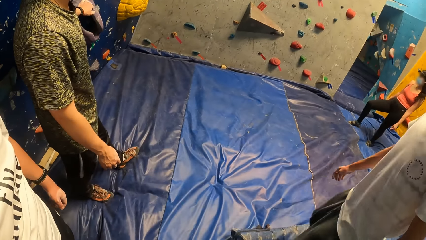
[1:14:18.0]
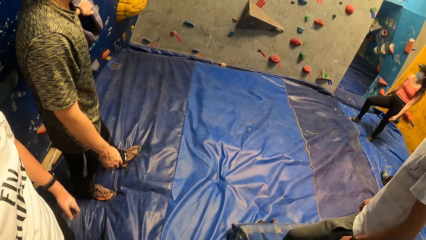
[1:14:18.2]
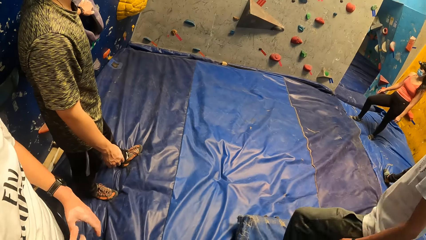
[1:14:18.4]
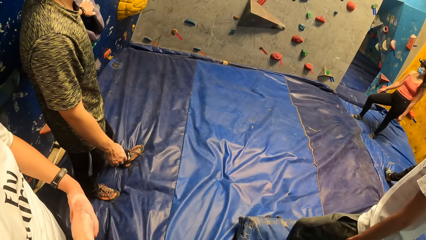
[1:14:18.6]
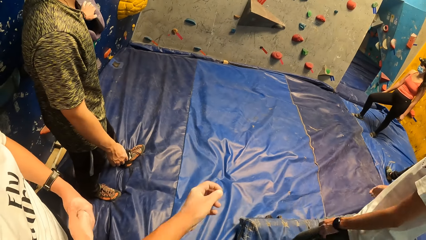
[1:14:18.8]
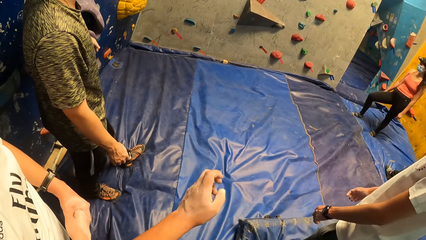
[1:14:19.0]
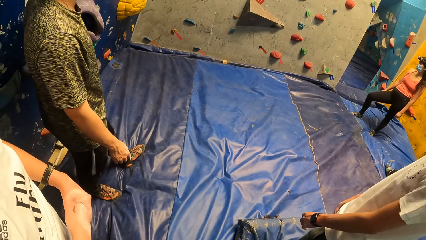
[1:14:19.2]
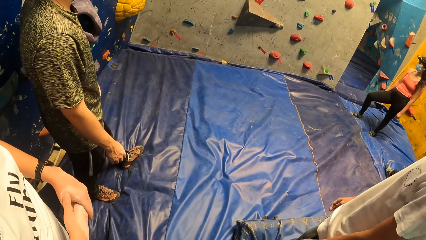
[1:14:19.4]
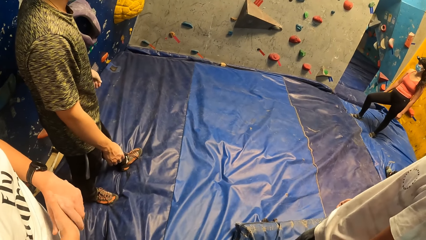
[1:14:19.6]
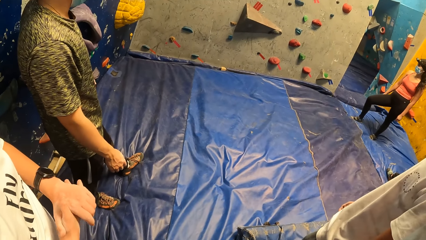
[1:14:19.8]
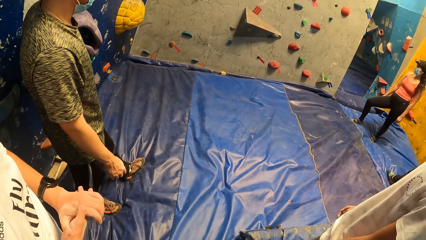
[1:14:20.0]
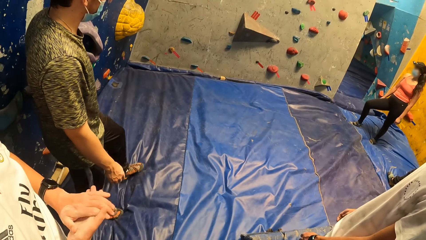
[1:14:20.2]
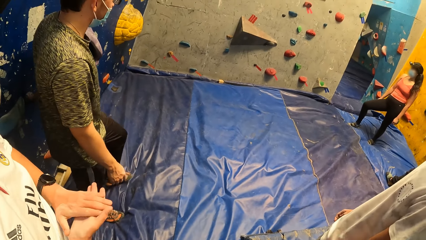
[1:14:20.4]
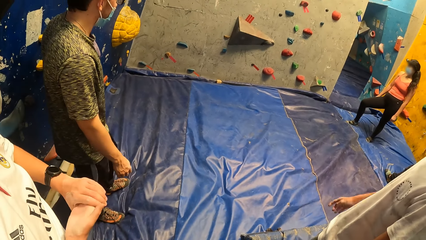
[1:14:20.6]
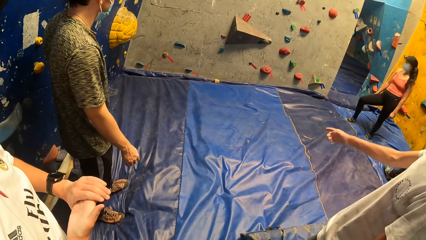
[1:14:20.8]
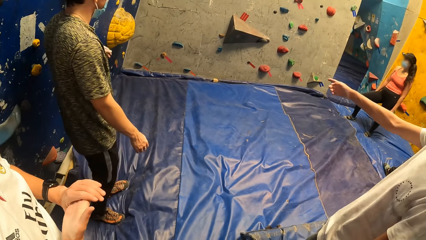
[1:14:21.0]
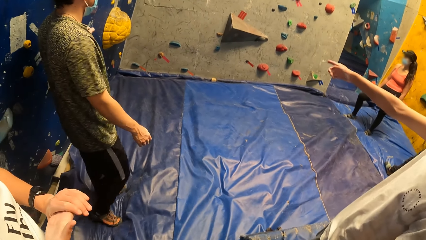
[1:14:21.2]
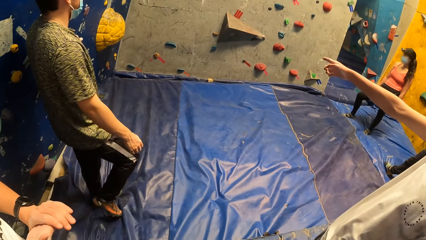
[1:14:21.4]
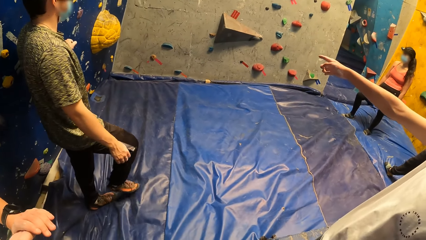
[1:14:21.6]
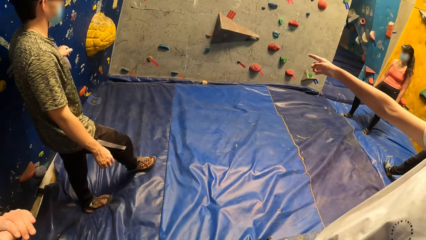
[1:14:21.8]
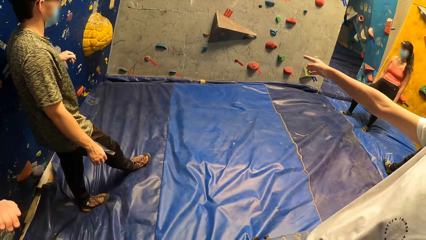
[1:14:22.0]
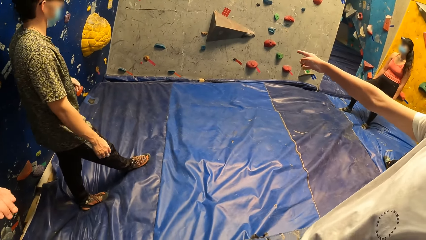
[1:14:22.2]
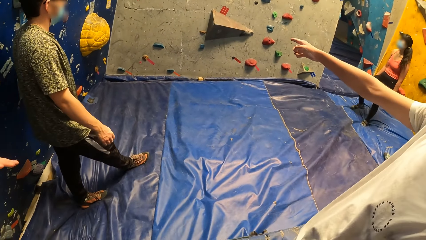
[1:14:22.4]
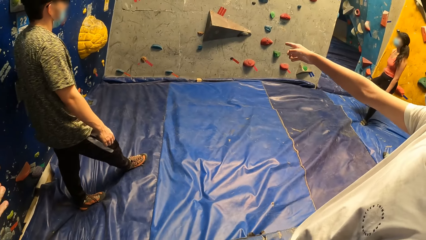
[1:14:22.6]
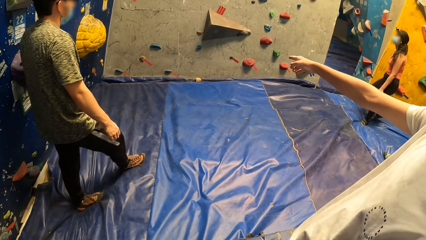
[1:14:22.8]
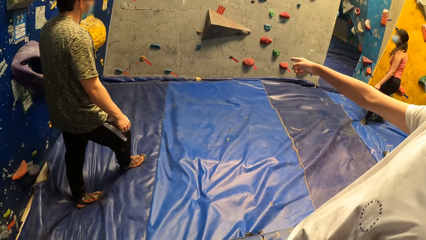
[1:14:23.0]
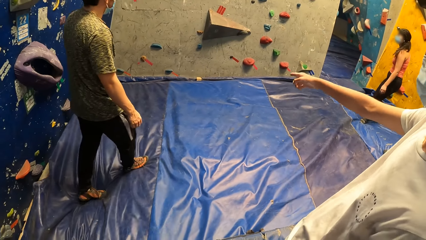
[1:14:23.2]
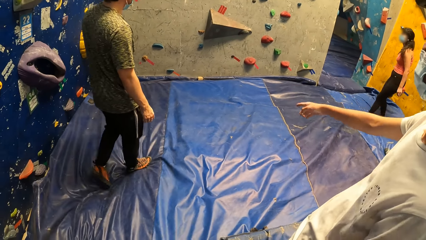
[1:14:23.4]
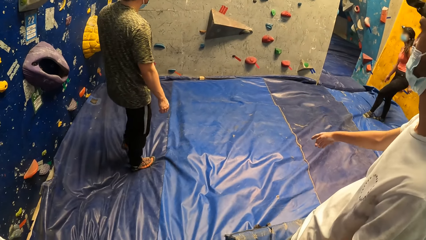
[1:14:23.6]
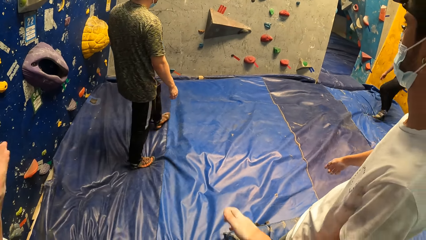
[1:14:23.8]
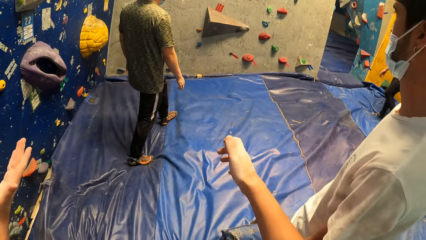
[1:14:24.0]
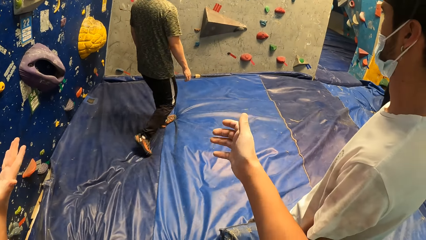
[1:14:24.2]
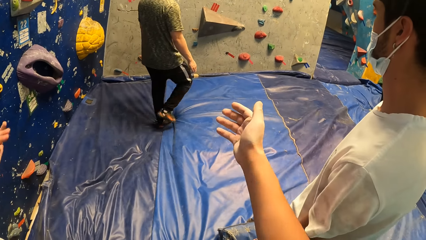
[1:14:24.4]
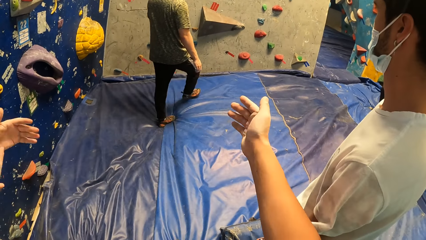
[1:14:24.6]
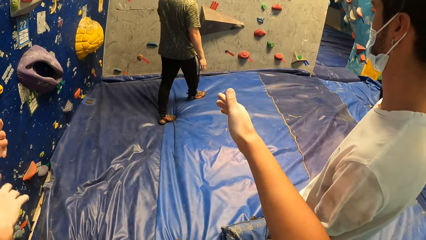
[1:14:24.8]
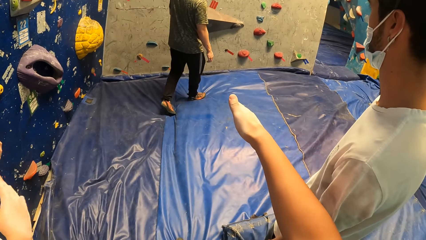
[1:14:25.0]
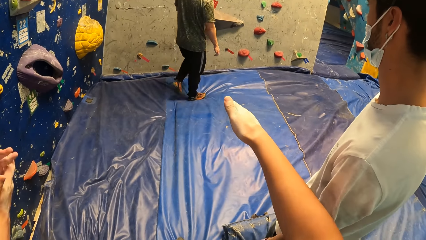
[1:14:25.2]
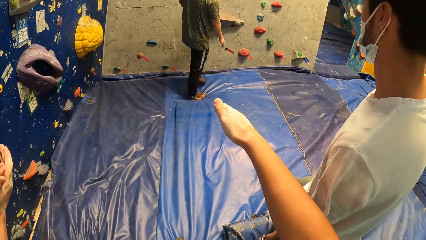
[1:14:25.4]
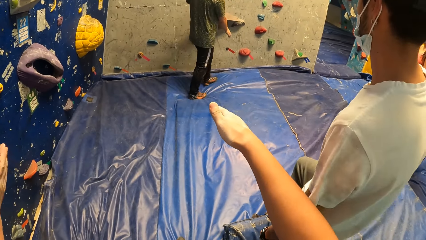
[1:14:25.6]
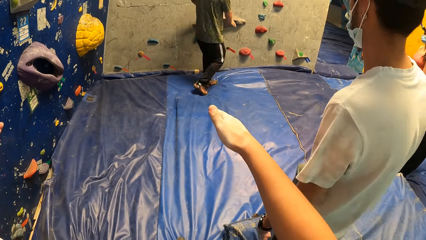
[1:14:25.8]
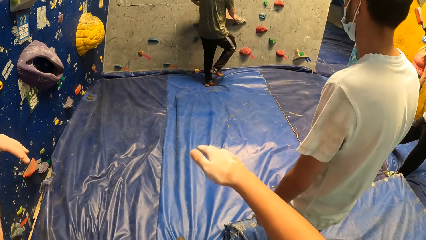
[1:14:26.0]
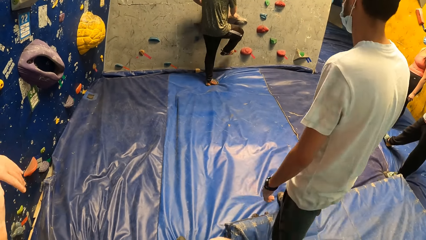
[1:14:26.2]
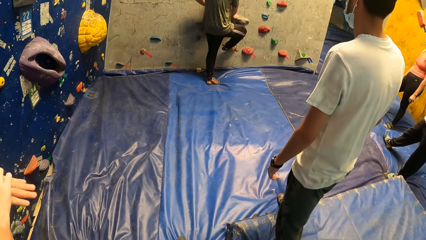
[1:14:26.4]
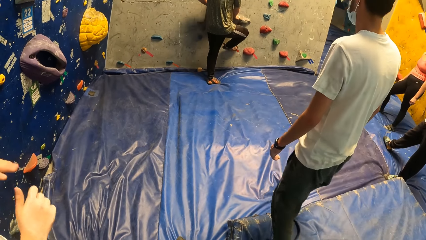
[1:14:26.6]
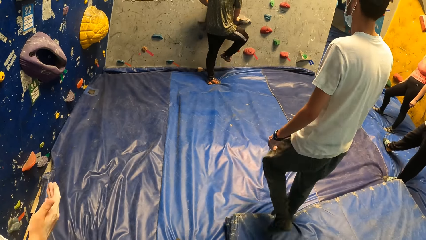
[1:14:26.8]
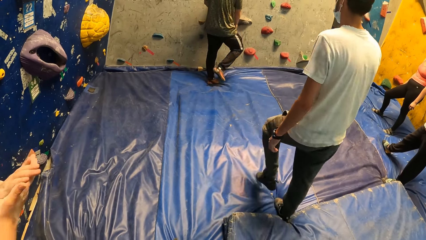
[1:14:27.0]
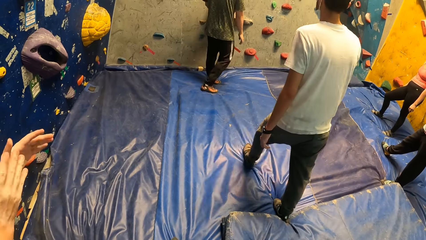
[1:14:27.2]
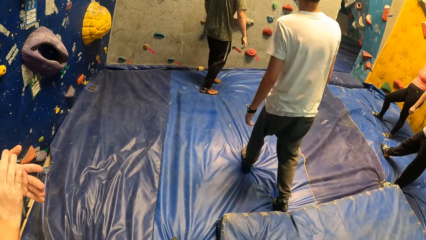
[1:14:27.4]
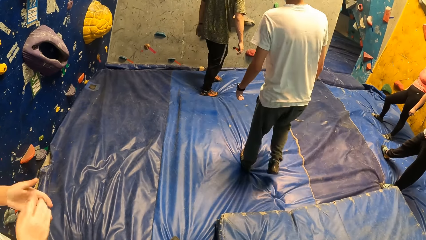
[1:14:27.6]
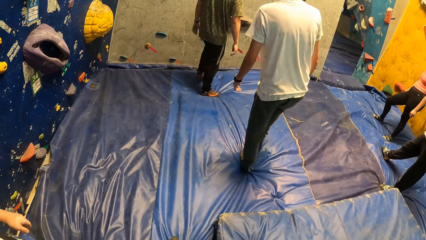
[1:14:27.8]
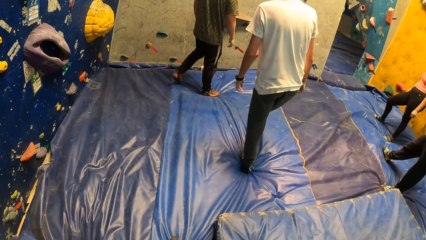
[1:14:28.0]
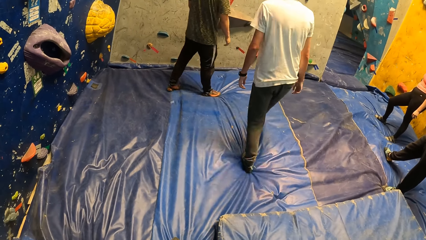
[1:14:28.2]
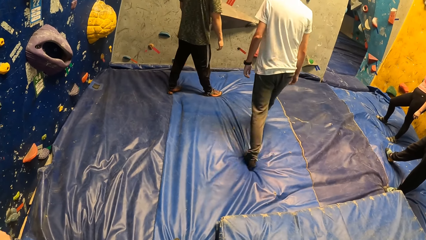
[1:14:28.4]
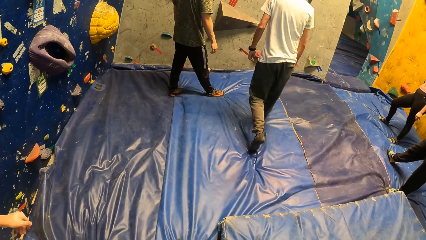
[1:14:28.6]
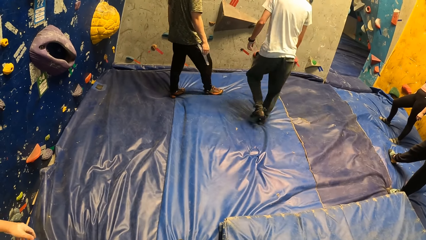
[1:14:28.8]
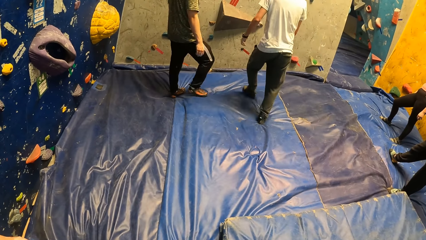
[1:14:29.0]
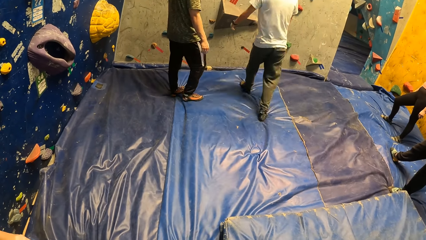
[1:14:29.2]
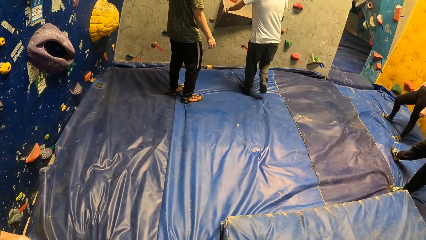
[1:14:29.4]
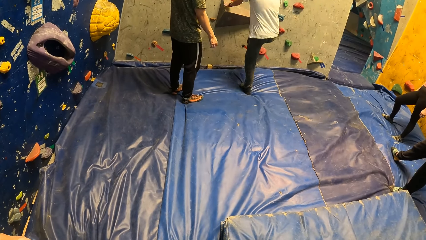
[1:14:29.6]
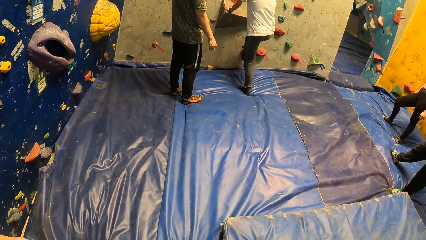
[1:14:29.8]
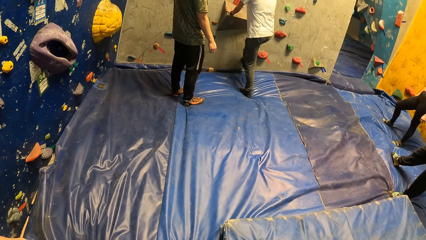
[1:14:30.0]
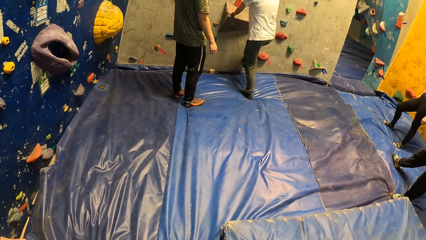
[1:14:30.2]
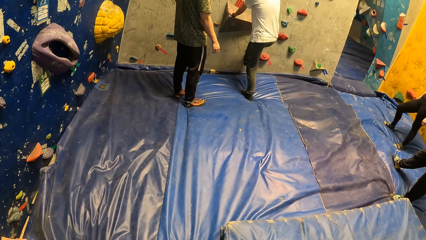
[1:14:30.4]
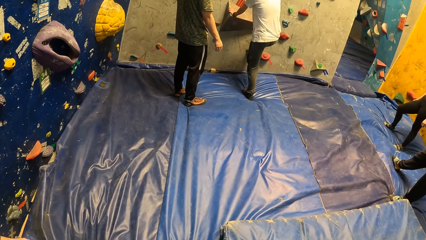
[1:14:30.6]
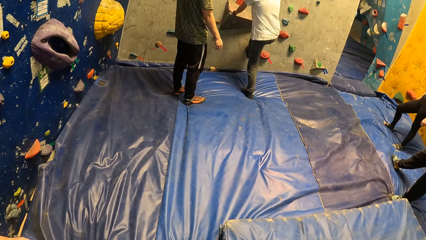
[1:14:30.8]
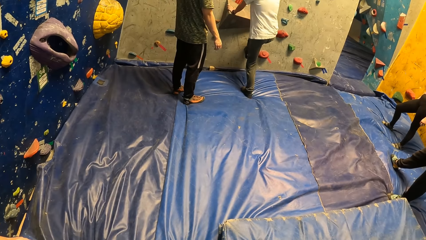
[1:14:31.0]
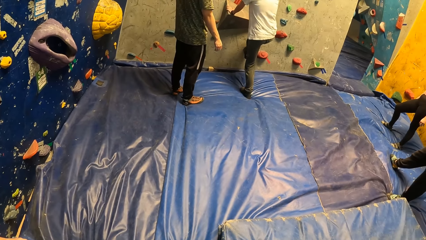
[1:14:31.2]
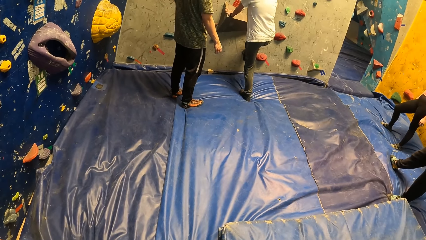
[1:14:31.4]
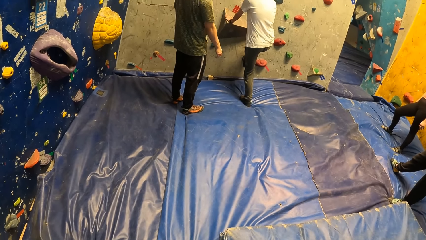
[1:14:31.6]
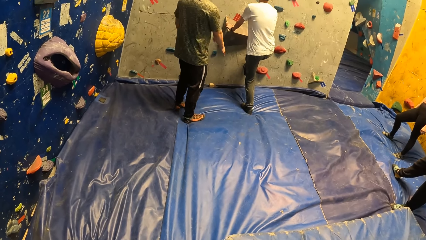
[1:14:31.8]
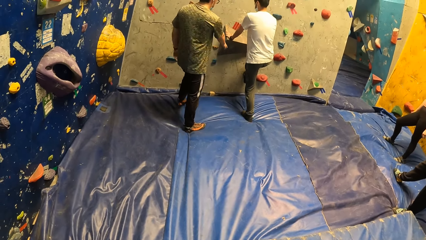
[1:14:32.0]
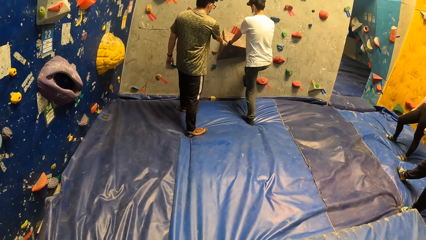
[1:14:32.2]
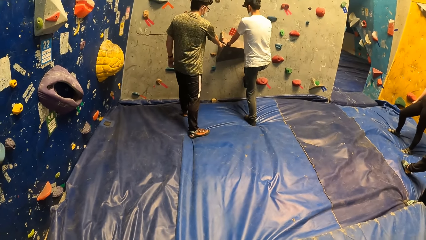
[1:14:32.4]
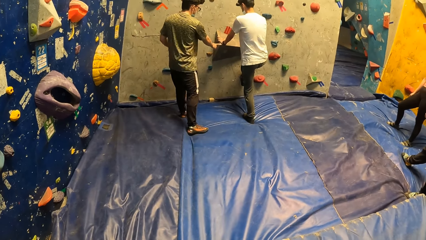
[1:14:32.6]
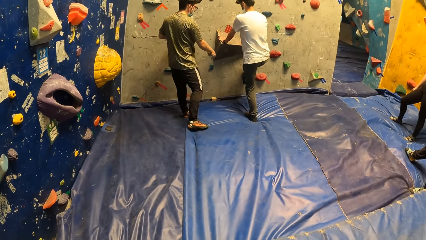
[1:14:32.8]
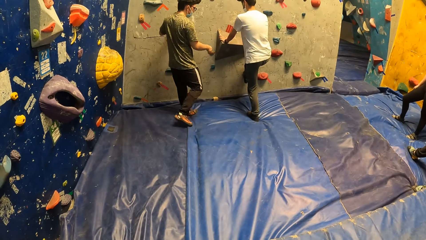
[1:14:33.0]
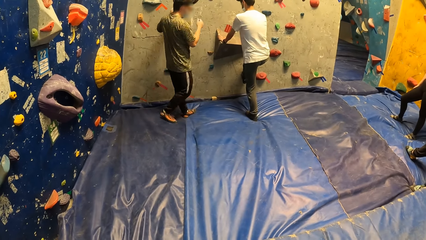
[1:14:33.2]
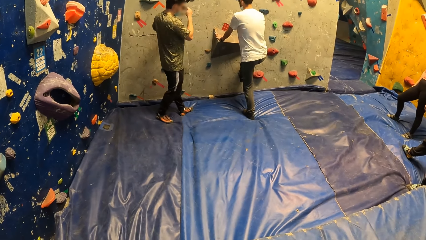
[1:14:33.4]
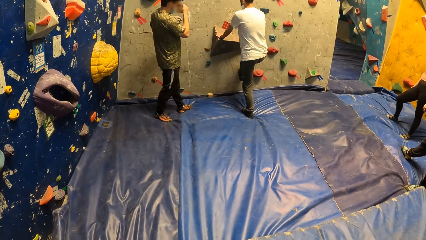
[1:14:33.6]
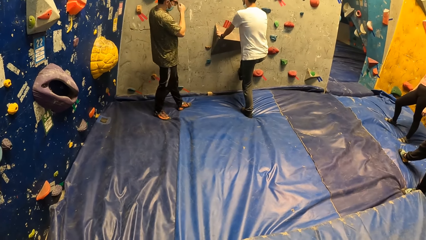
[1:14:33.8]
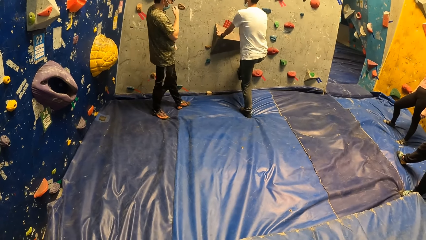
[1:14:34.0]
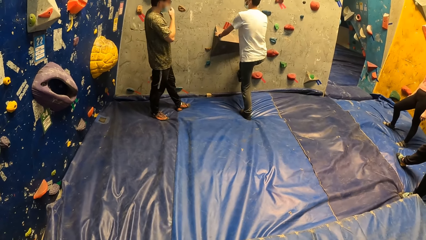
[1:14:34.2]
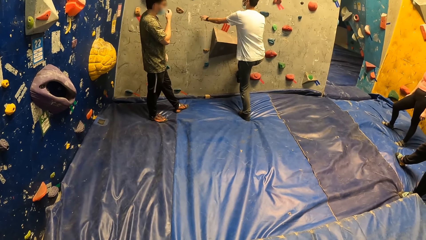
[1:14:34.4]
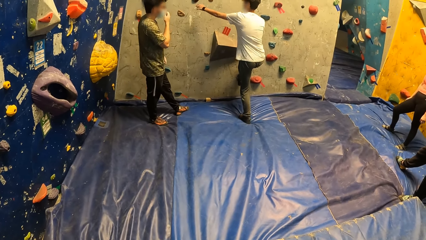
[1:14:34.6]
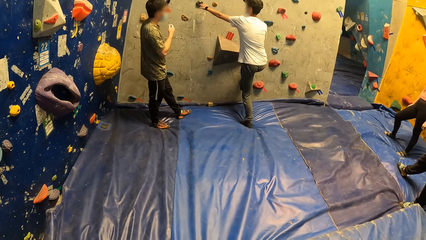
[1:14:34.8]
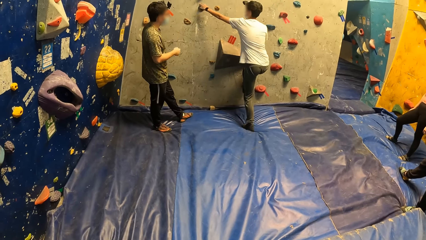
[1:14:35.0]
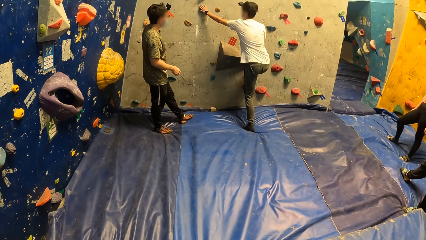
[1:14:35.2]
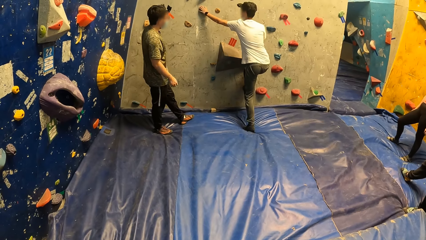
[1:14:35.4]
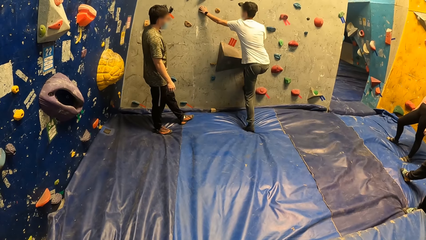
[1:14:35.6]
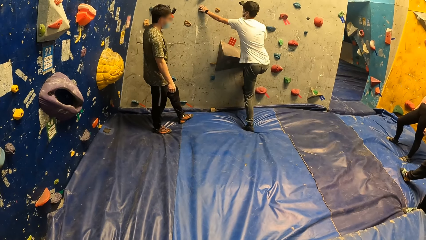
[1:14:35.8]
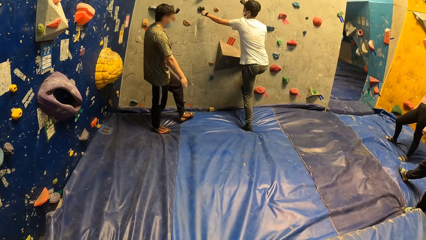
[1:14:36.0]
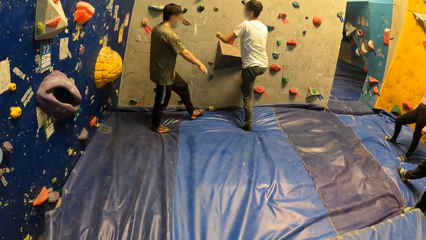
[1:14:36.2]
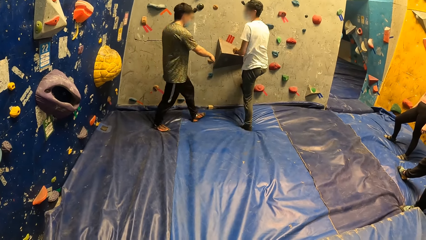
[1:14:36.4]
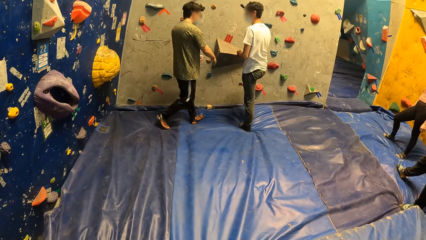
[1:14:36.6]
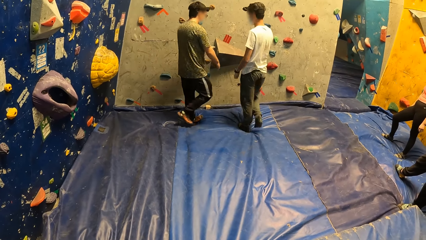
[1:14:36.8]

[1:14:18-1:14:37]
The man points to the wall with his right hand. Another man demonstrates how to climb the wall. The first man demonstrates how to climb the wall. A man holds the boulder with both hands.
